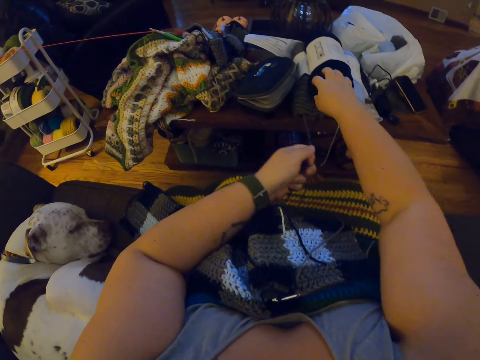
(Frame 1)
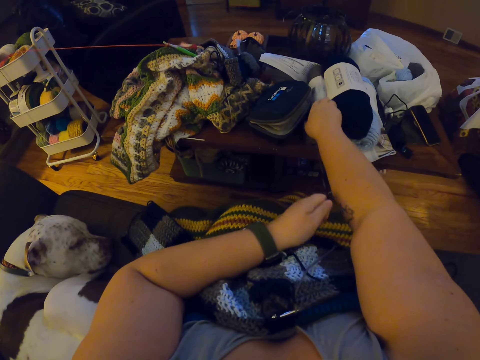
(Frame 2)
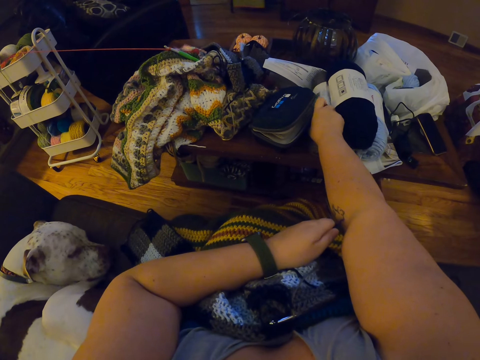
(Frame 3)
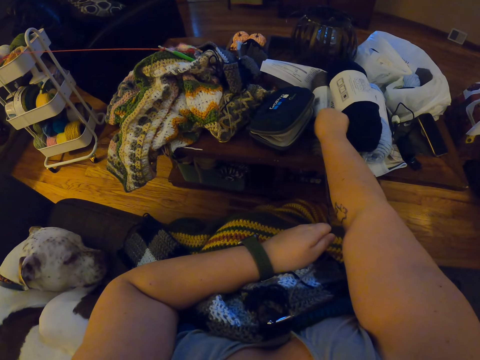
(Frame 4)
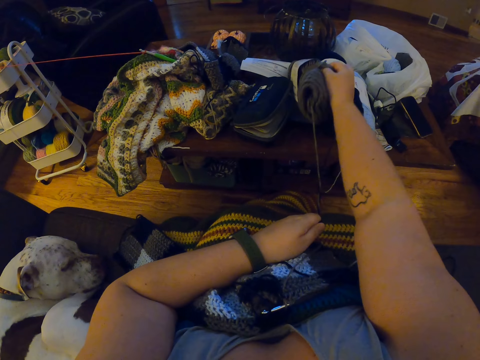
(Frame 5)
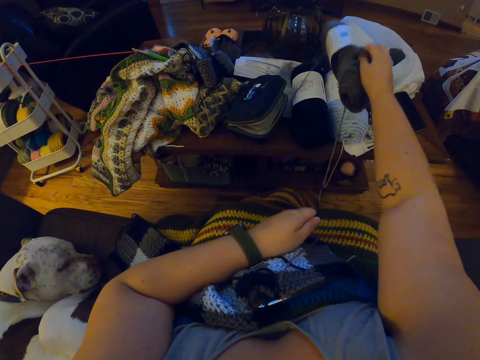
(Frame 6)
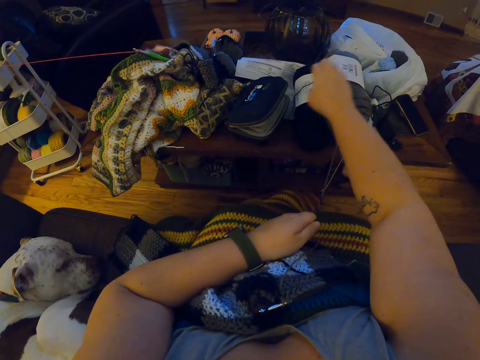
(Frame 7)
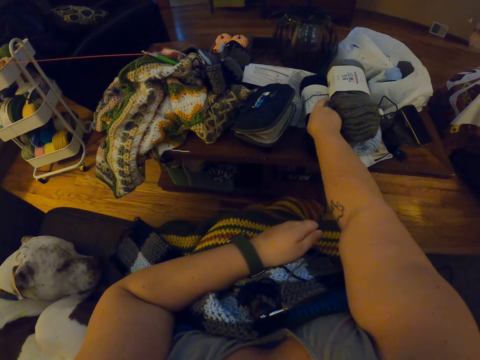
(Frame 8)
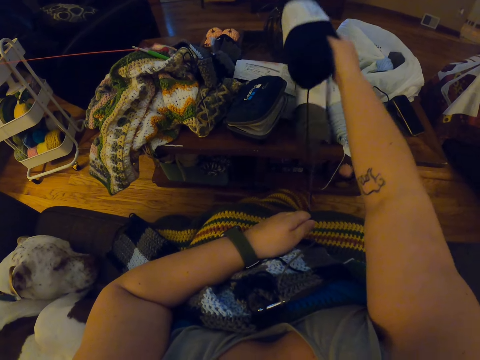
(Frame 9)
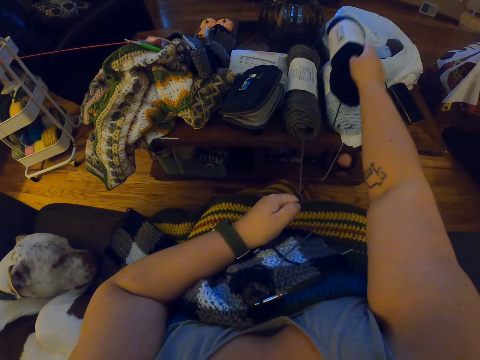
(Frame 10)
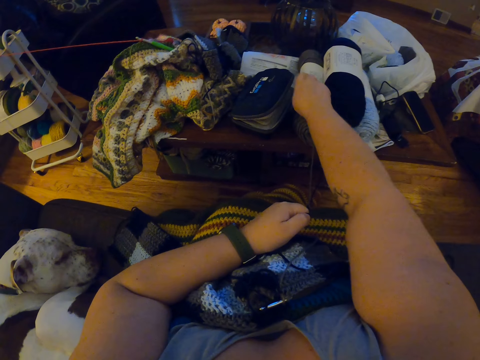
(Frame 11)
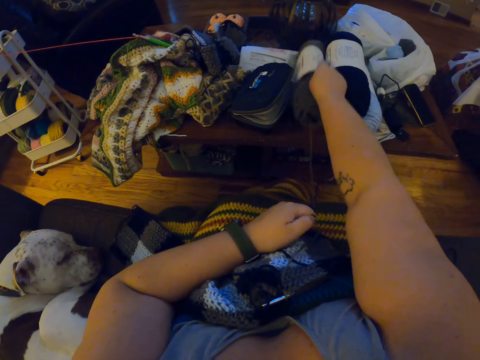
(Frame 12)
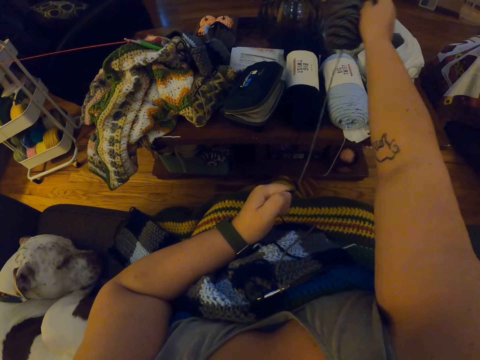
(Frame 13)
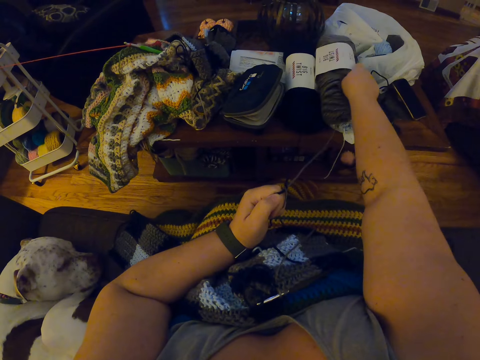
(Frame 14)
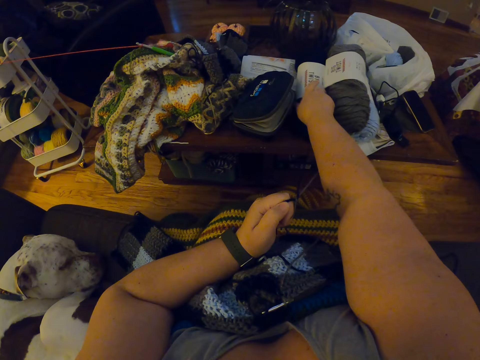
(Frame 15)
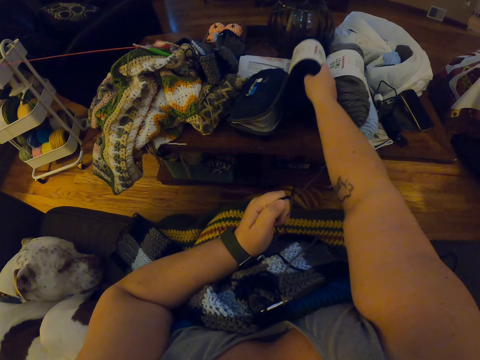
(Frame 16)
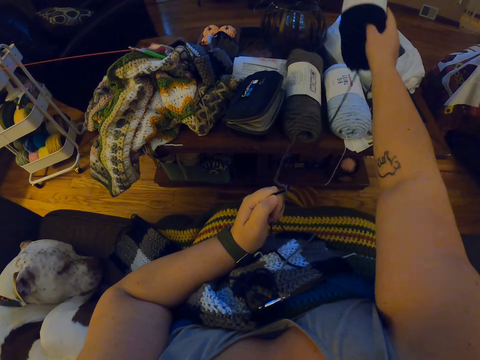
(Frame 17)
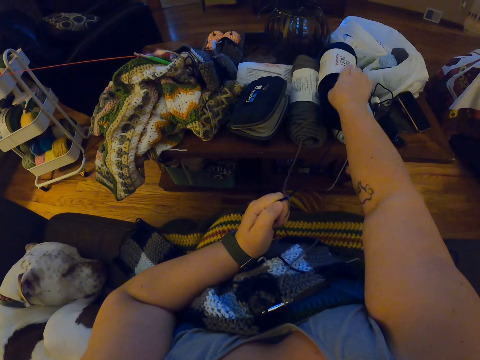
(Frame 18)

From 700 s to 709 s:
The camera wearer holds the thread. They put the thread down. They hold the thread. They put the thread down.

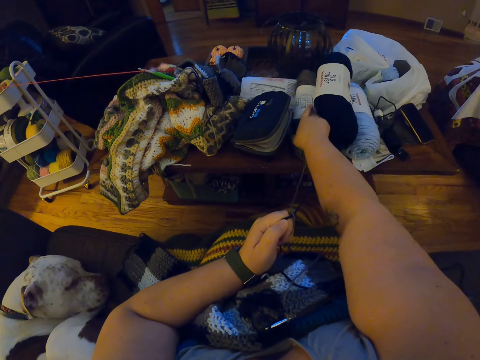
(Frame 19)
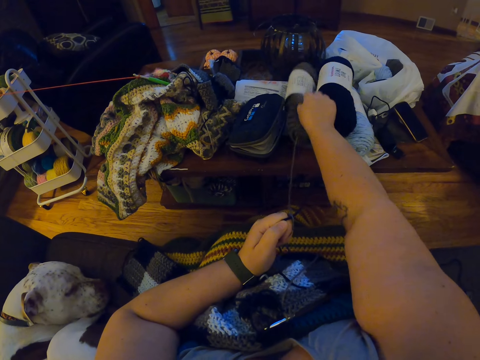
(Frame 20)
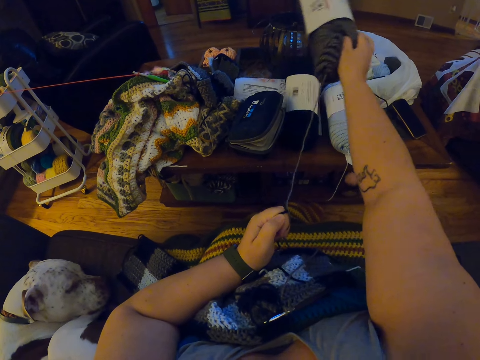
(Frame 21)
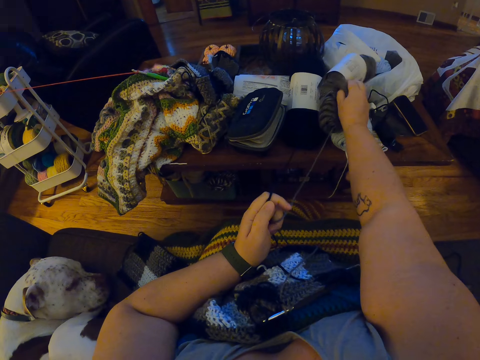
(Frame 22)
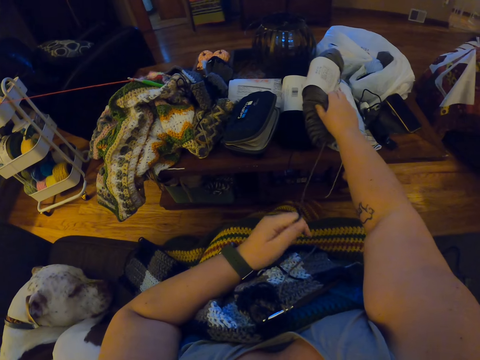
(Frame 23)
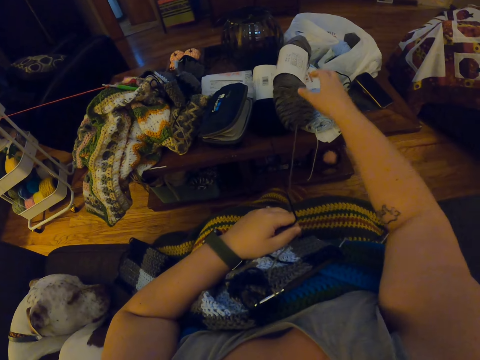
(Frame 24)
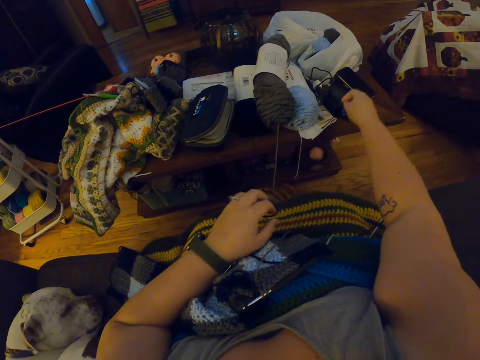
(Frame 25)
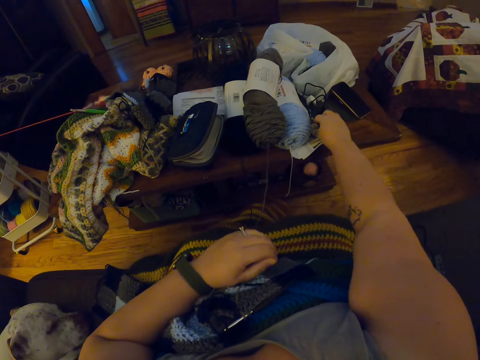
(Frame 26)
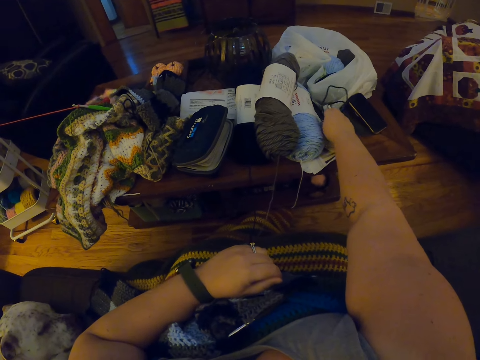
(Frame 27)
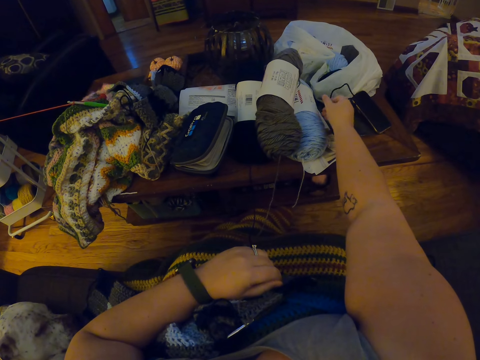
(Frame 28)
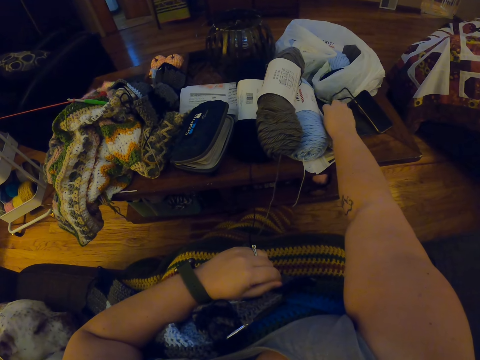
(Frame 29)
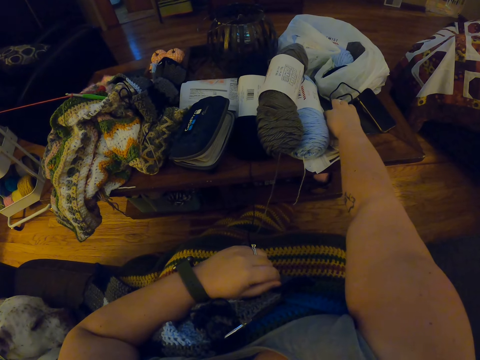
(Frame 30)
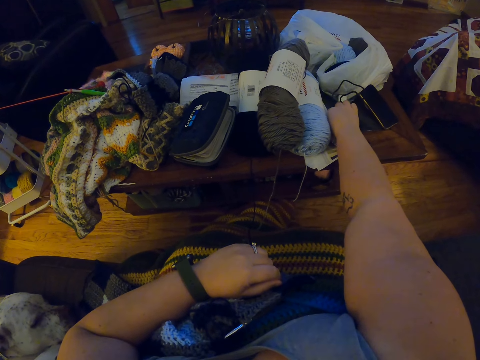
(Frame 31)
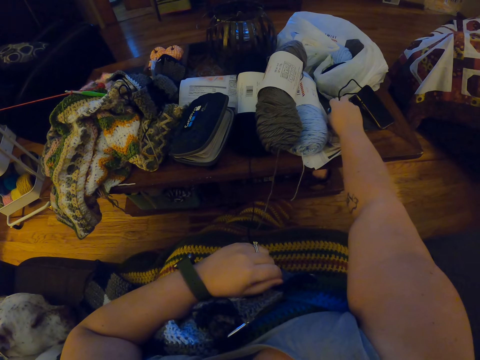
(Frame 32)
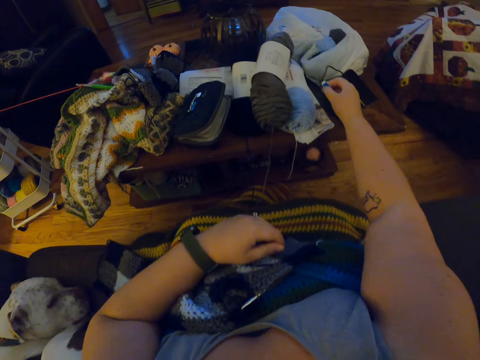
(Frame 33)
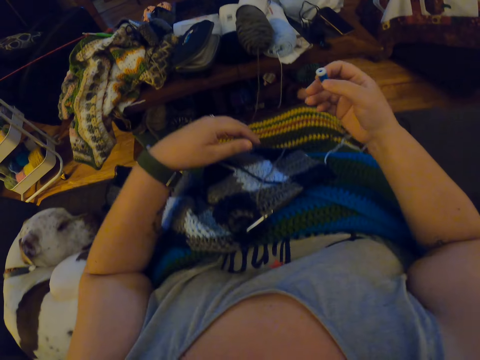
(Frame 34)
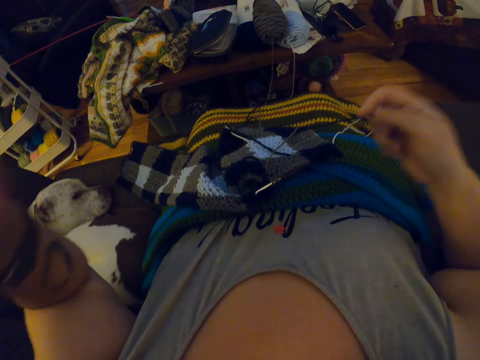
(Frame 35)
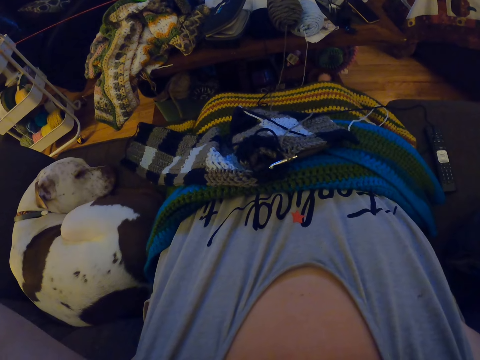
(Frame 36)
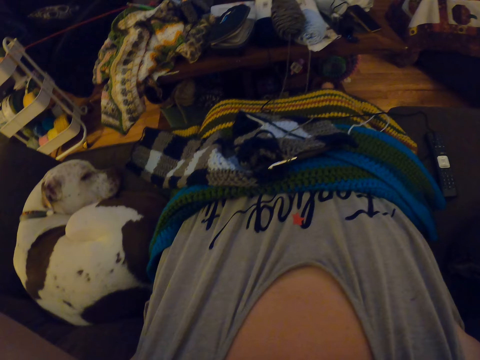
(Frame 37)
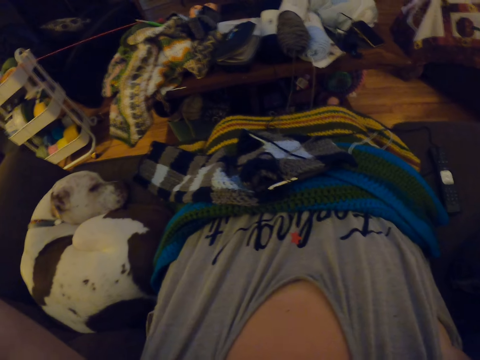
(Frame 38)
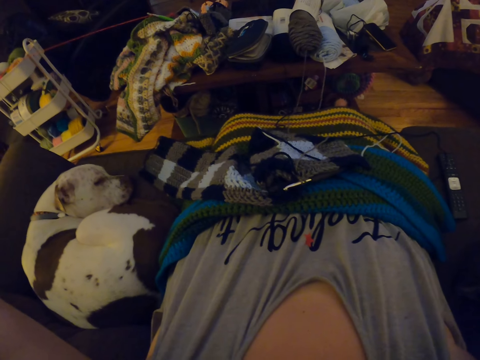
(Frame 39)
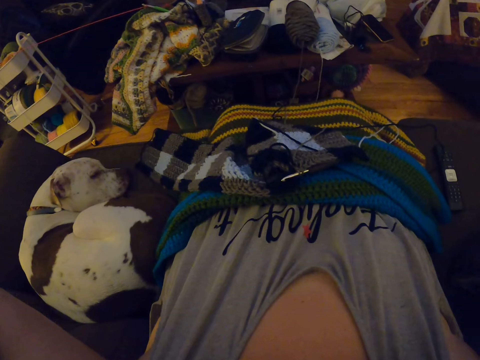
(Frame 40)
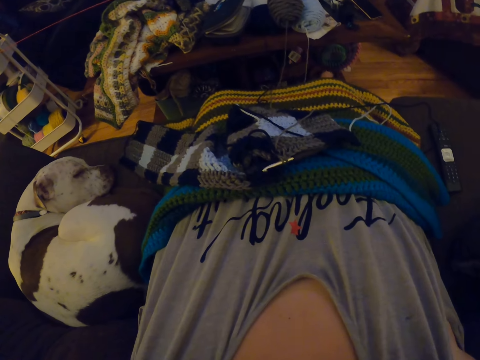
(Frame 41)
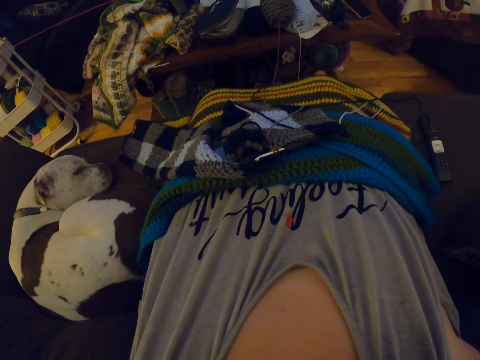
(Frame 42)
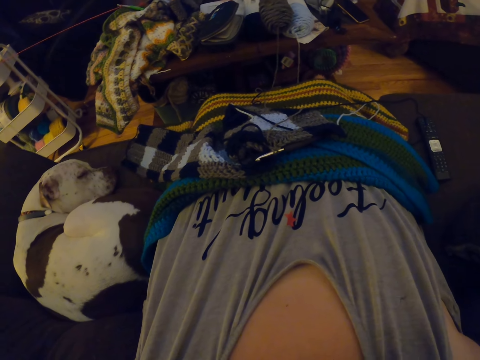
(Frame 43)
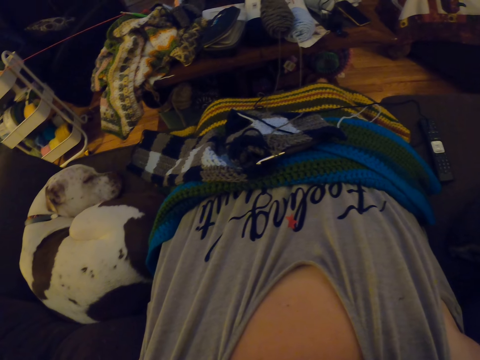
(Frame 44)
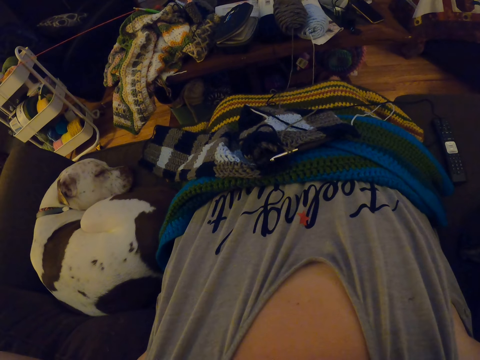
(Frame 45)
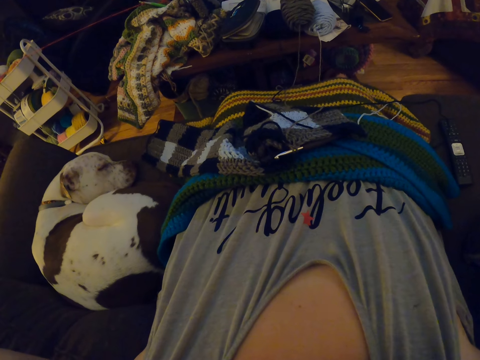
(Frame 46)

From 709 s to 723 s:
The camera wearer holds the thread. She puts the thread down. She reaches for something. She picks up a thread cone from the top of a table with her right hand. She holds something. She raises both her hands up.

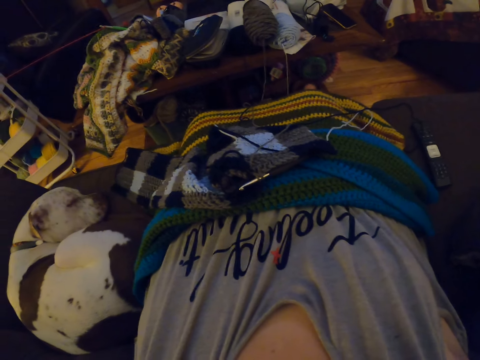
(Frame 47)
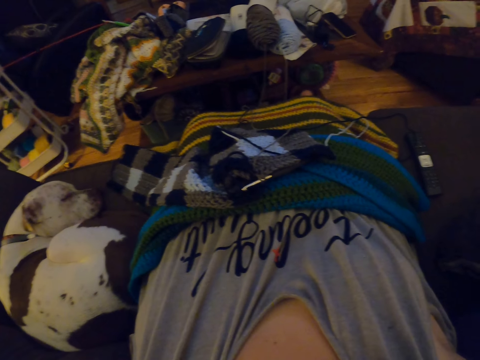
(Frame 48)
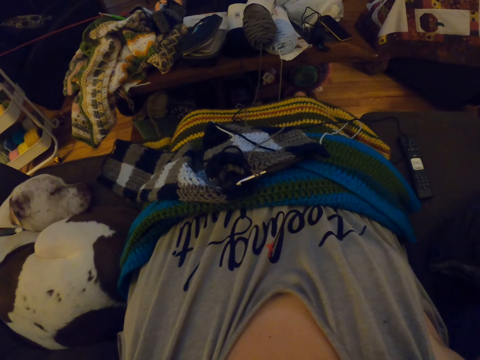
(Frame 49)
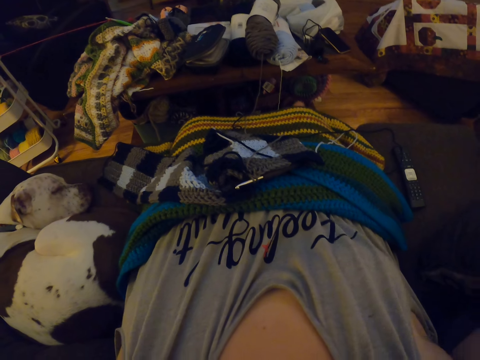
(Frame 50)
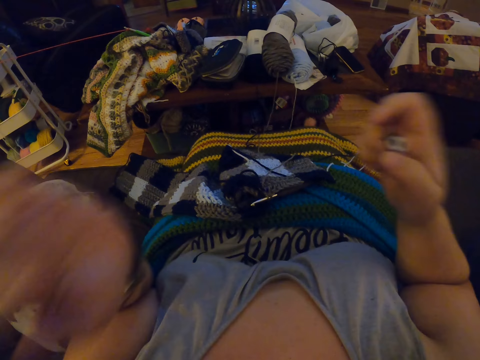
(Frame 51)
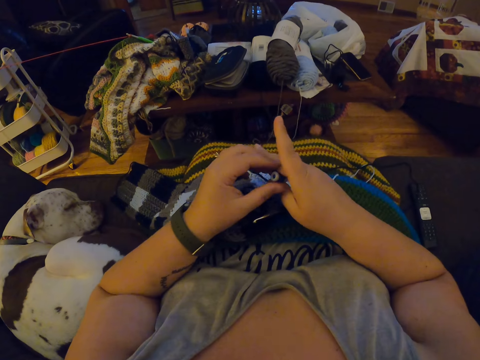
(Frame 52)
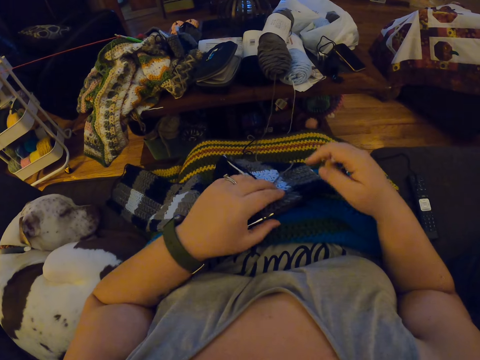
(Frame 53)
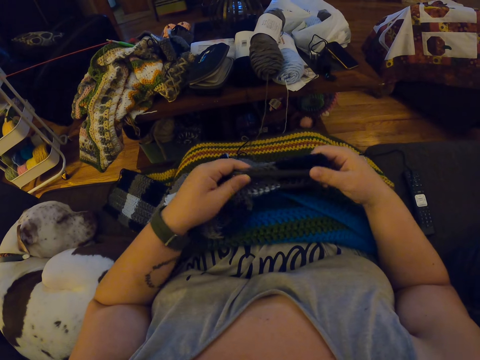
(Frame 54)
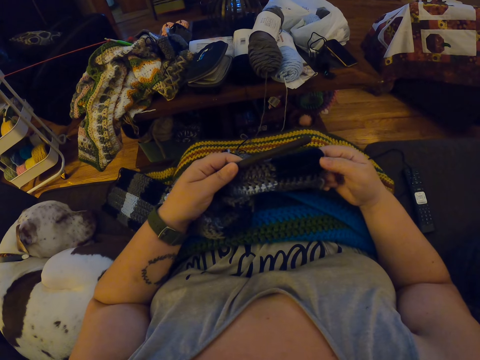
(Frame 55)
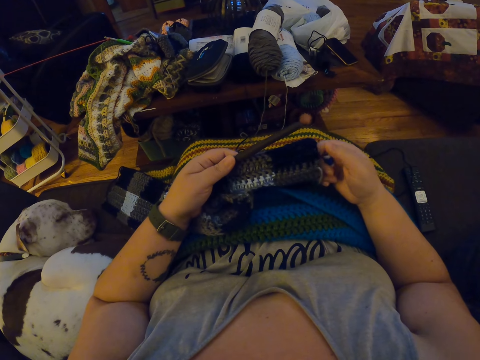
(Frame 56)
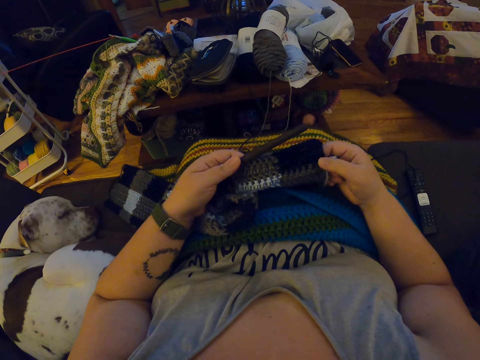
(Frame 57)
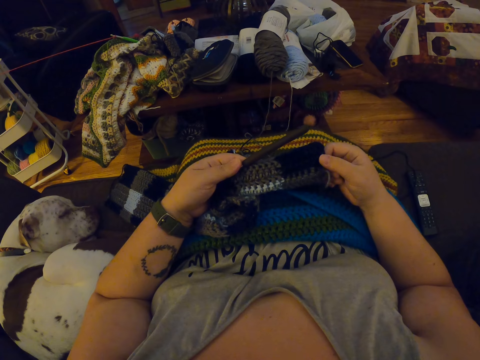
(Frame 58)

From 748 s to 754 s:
The camera wearer brings down her hands. She holds something with both hands. She picks up the crochet from her lap with both her hands. She holds a fabric with both hands.
